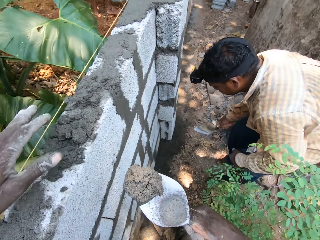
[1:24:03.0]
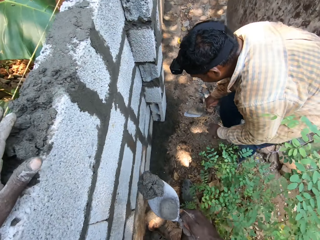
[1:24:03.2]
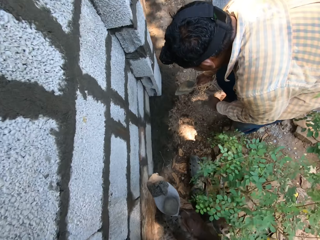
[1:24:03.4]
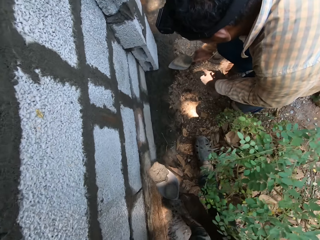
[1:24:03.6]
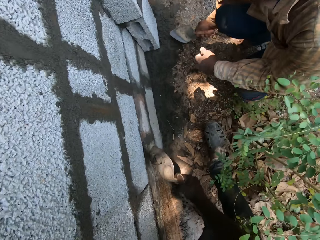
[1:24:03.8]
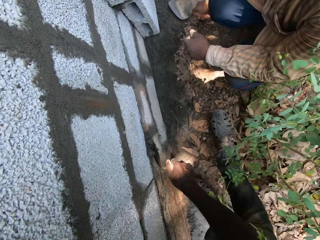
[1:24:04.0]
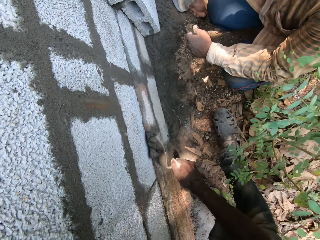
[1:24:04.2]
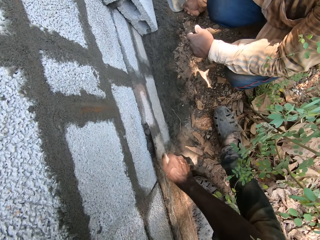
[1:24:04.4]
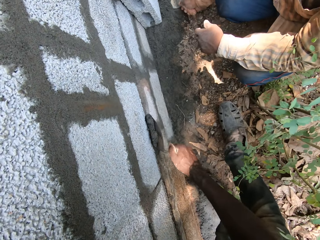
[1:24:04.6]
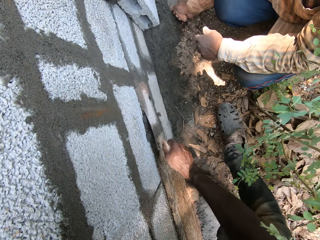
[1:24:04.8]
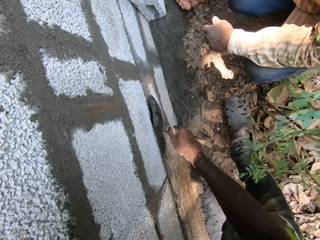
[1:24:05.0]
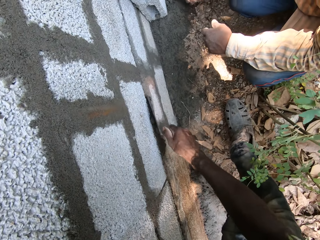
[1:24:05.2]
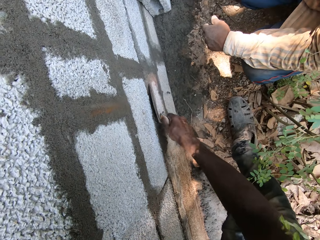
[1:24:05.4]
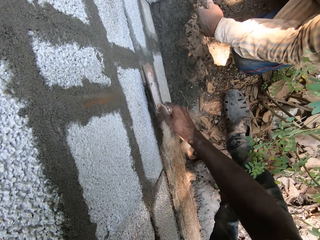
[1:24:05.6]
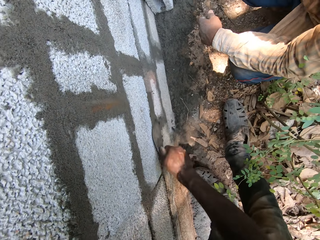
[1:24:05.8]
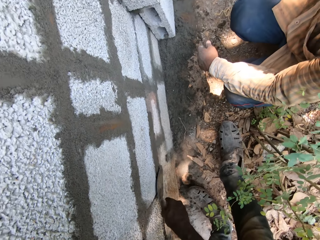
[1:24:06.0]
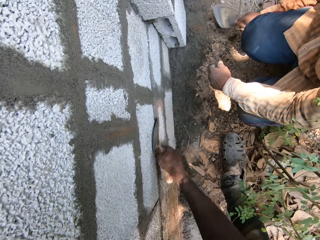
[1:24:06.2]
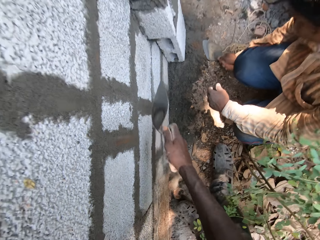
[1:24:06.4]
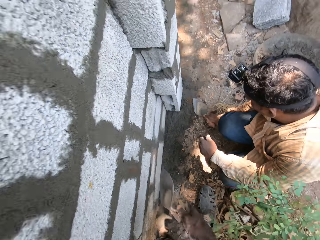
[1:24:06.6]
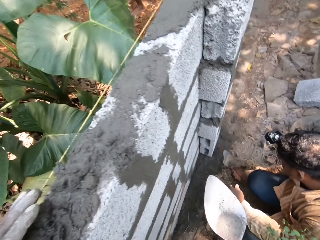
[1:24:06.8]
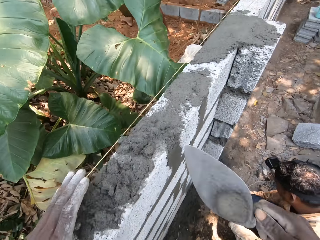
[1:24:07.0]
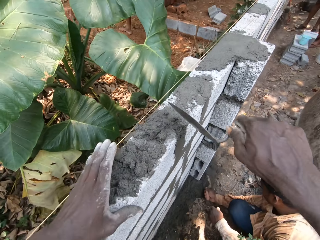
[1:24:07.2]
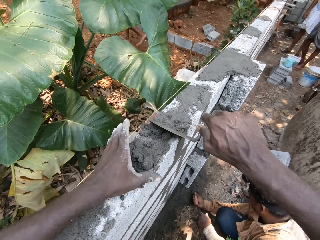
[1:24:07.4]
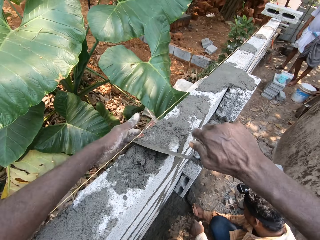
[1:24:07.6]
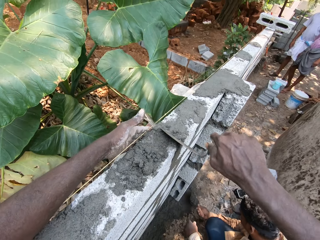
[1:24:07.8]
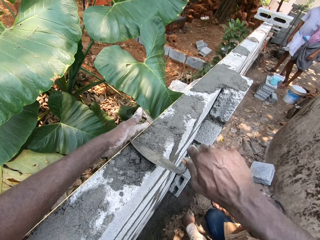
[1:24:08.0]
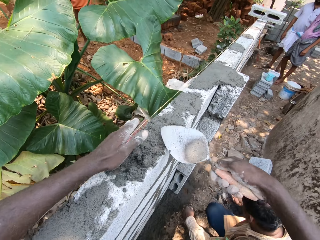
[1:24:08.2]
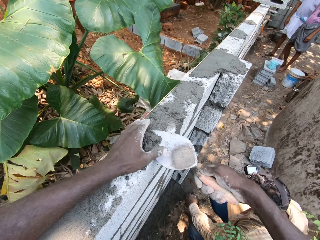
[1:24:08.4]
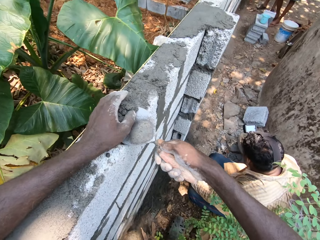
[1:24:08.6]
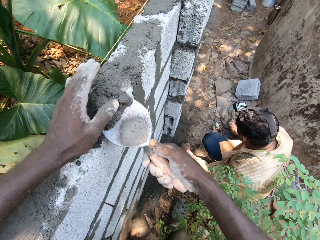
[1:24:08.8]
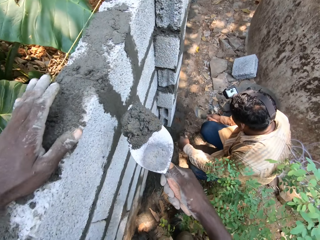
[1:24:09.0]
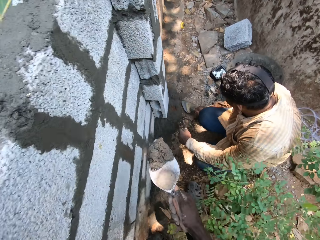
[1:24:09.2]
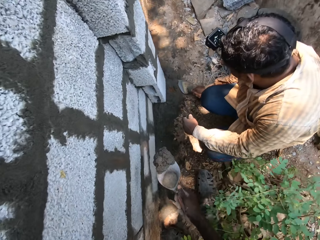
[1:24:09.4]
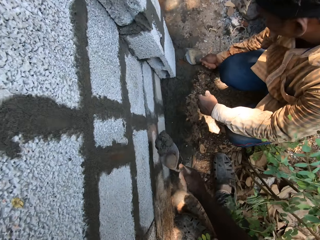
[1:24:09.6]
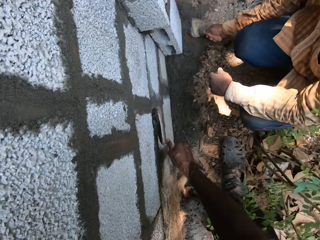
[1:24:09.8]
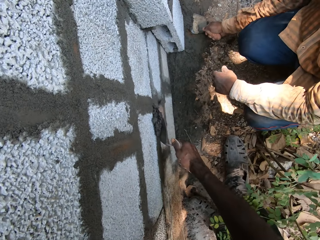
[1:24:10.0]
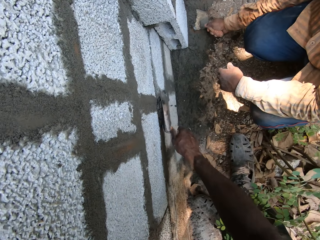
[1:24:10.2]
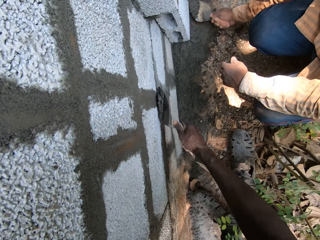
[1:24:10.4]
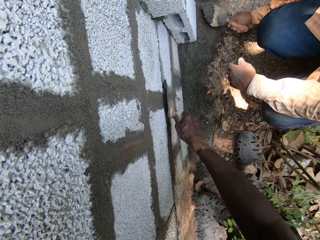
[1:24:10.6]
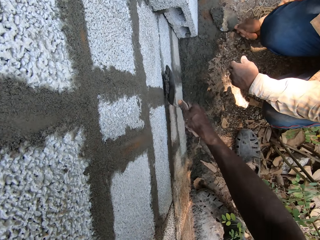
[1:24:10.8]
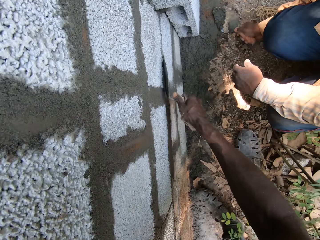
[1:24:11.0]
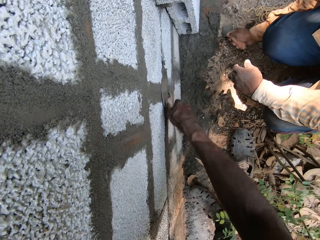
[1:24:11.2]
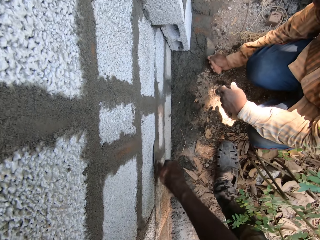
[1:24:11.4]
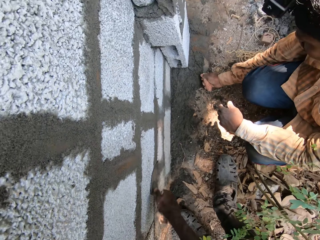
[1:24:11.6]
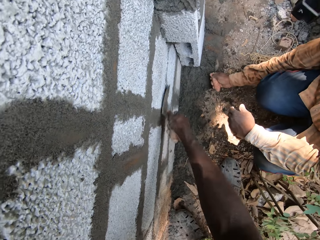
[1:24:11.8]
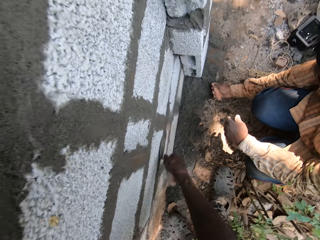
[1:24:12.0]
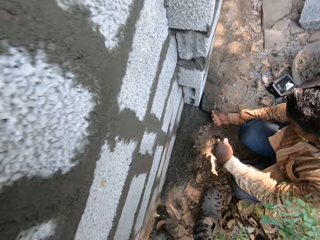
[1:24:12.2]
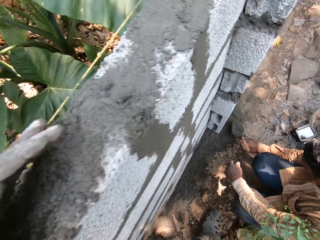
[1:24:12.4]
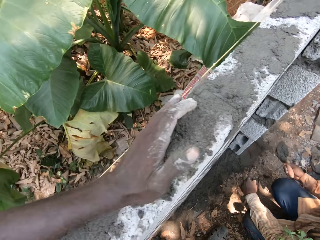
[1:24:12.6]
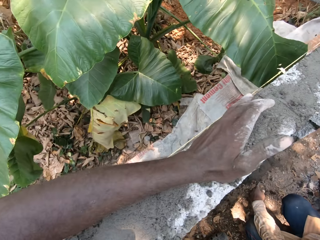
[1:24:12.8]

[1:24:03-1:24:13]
The camera wearer plasters the fence with the mortar using the hand trowel in his right hand. The man takes some sand from the ground with the hand trowel in his right hand. The man takes some sand from the ground again. He pours the sand in the hand pan with the hand trowel in his right hand. The camera wearer takes the mortar from the fence with the hand trowel in his right hand. He plasters the fence with the mortar using the hand trowel in his right hand. The man takes some sand from the ground with the hand trowel in his right hand.

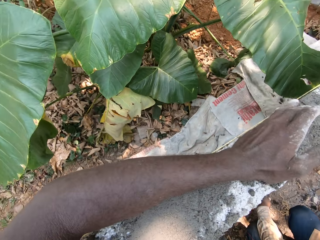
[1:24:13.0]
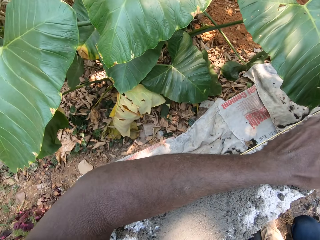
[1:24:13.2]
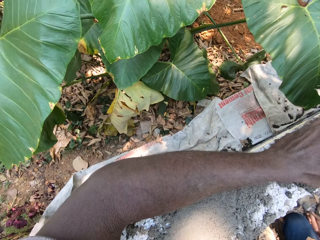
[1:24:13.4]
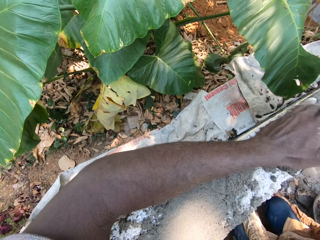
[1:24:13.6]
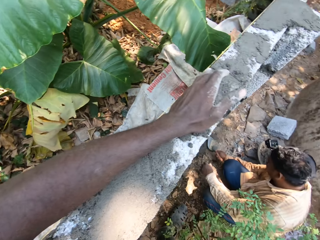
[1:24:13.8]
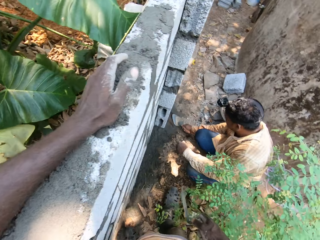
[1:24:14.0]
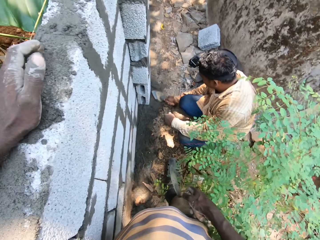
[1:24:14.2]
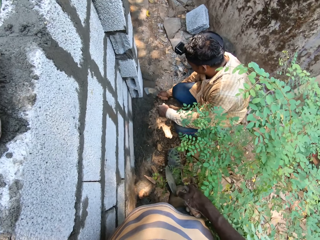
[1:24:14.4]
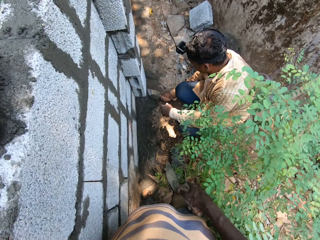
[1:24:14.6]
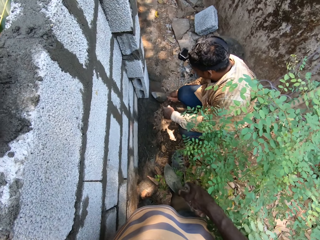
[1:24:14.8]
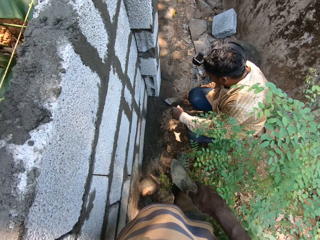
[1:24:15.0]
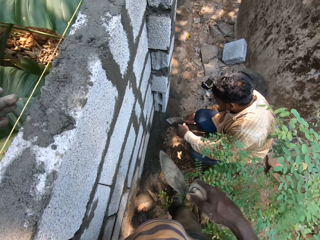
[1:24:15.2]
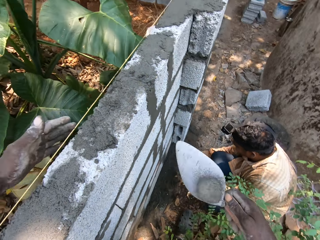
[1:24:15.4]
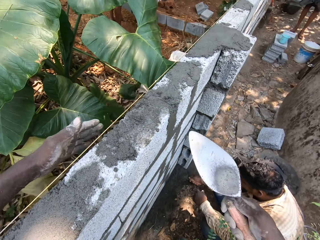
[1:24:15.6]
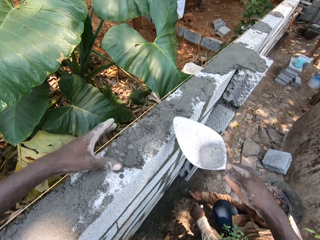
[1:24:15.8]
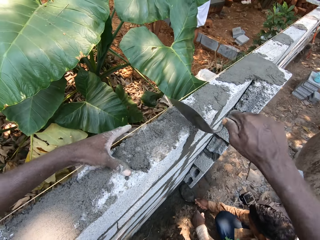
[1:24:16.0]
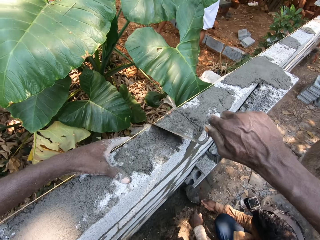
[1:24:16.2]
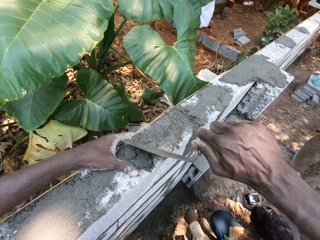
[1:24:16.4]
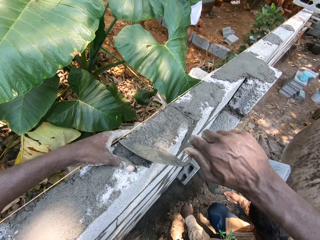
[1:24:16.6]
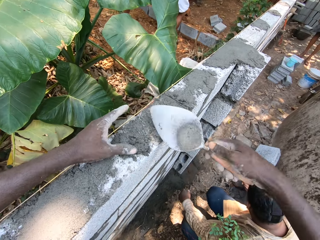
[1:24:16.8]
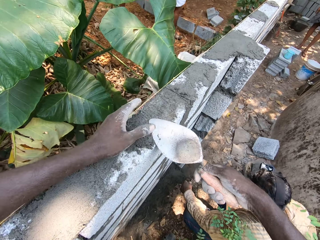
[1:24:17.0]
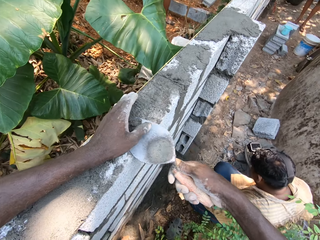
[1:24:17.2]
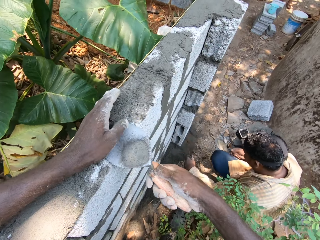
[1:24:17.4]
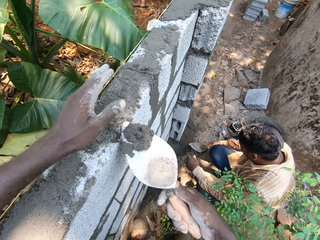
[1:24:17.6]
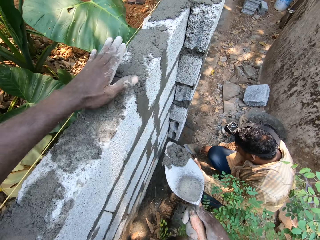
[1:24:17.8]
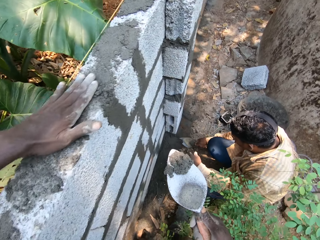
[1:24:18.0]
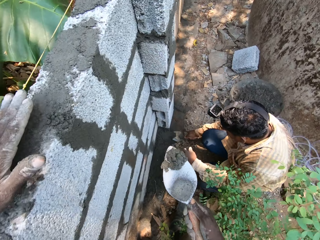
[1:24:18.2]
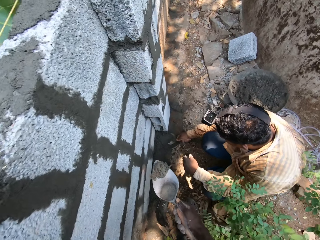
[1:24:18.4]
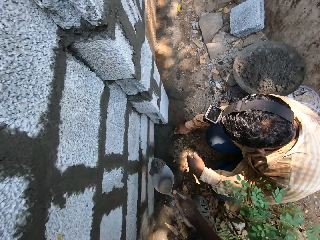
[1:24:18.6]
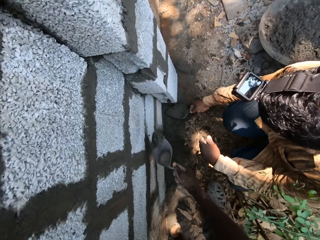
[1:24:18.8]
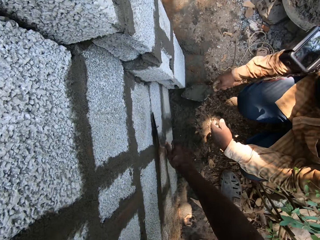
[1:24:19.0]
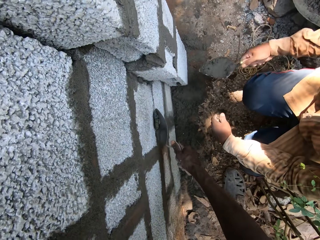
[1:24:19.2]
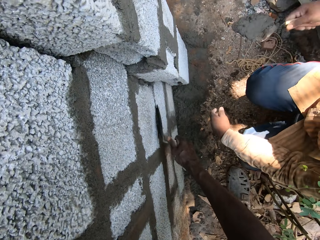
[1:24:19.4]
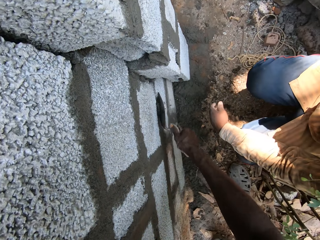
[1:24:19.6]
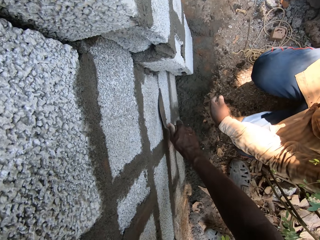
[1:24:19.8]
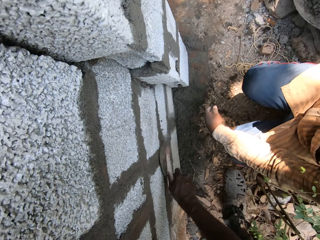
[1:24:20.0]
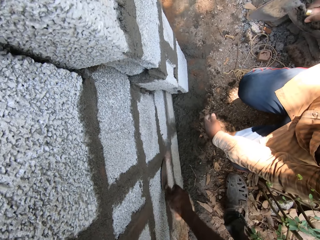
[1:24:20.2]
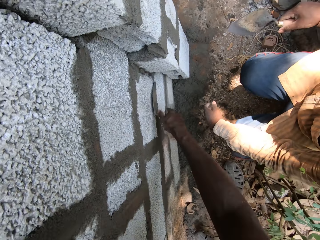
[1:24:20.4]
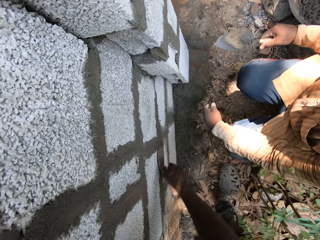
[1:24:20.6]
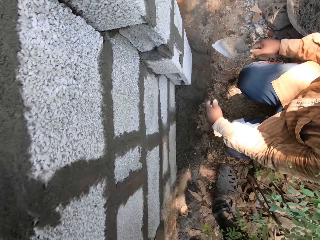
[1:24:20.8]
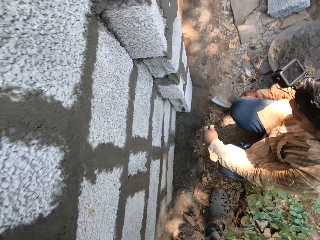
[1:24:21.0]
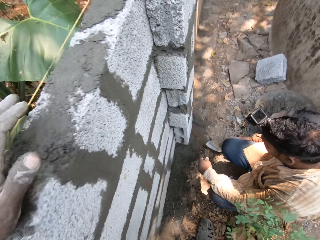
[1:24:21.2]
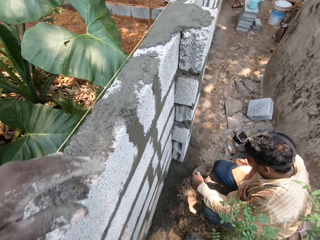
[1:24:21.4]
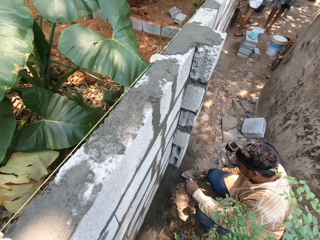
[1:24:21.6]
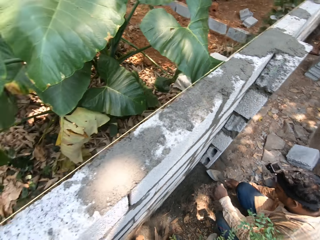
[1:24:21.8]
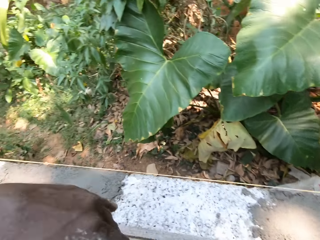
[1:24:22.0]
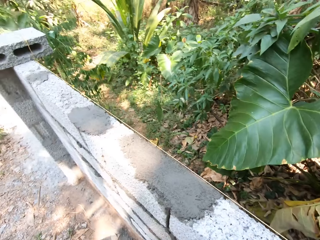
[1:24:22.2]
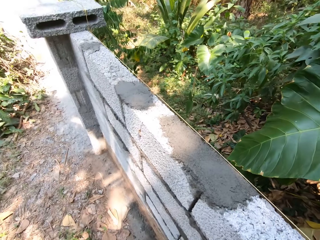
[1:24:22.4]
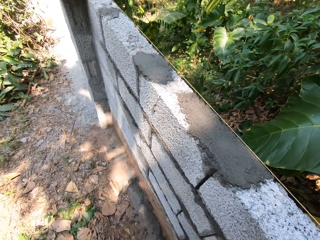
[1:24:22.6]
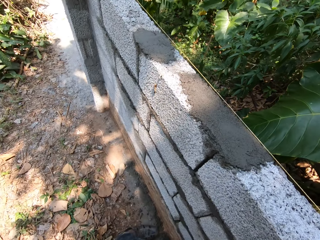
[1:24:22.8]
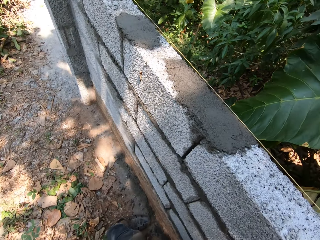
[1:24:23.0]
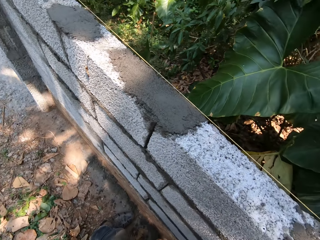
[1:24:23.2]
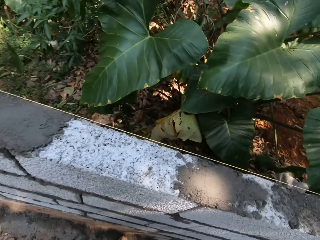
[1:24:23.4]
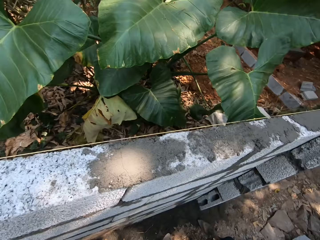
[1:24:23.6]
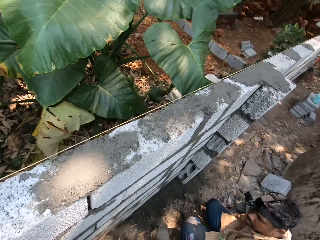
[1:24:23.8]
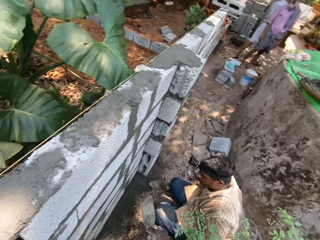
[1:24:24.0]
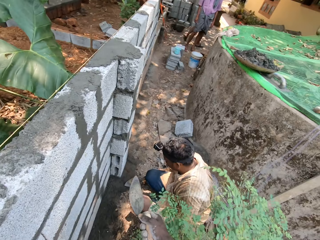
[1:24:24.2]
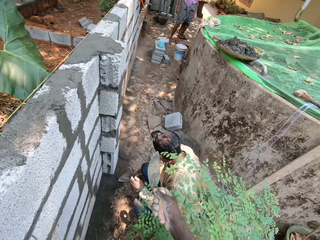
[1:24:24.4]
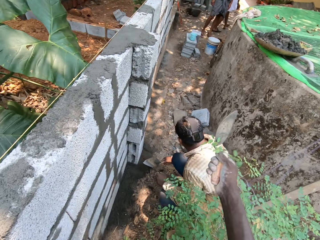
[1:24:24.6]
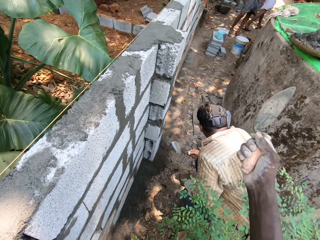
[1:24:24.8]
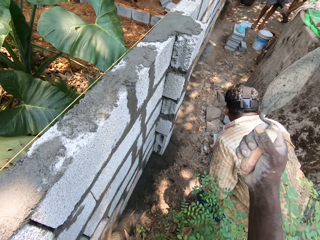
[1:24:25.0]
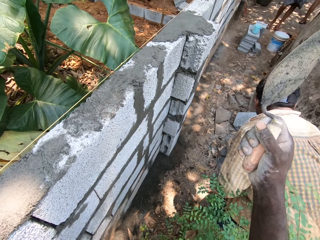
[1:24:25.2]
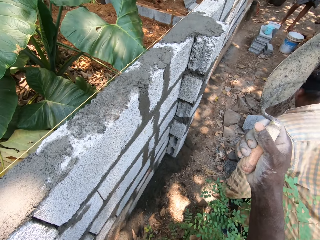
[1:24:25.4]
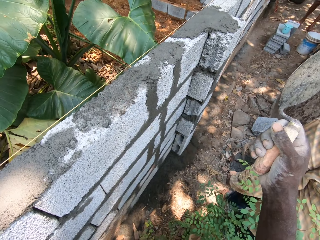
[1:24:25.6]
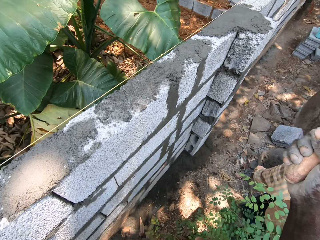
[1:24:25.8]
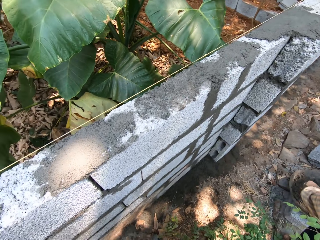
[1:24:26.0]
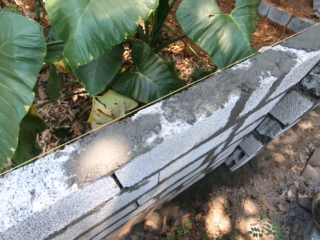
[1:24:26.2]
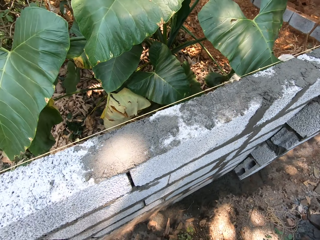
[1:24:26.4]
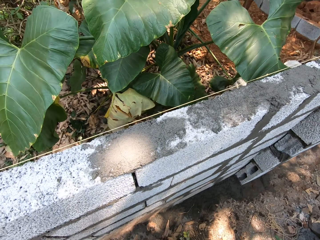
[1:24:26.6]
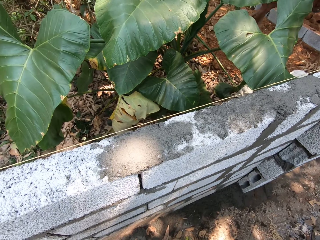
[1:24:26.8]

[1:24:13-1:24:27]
The camera wearer stands on the ground. The man takes some sand from the ground with the hand trowel in his right hand. He pours the sand in the hand pan with the hand trowel in his right hand. The camera wearer takes the mortar from the fence with the hand trowel in his right hand. The man takes some sand from the ground with the hand trowel in his right hand. The camera wearer plasters the fence with the mortar using the hand trowel in his right hand. The man pours the sand in the hand pan with the hand trowel in his right hand. The camera wearer looks around the compound. He stands on the ground.
